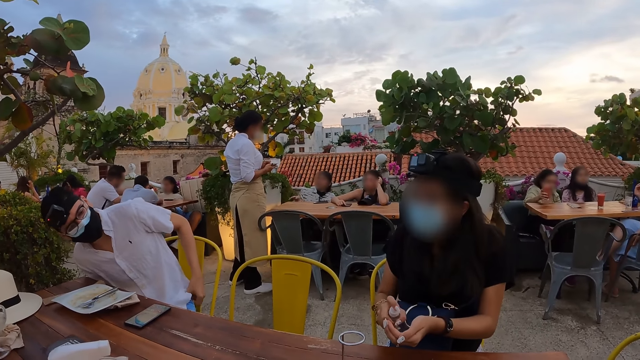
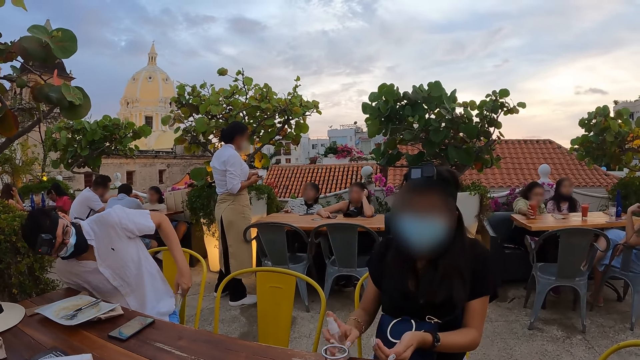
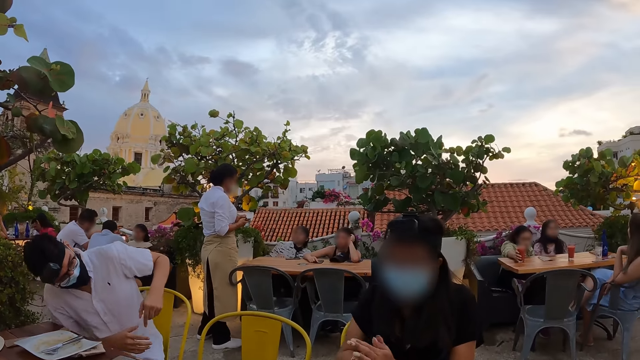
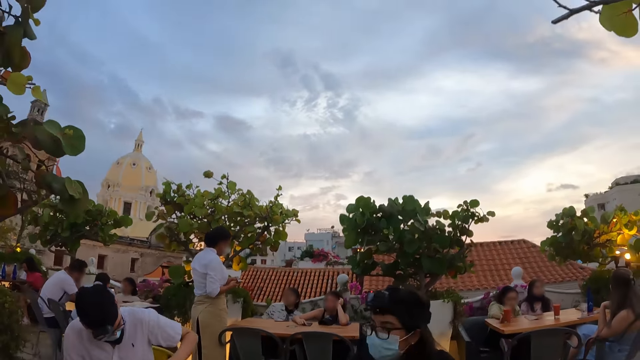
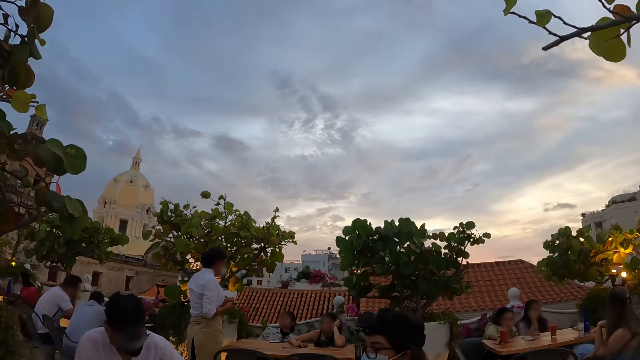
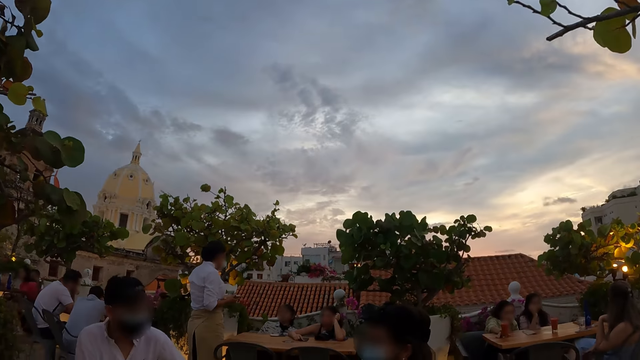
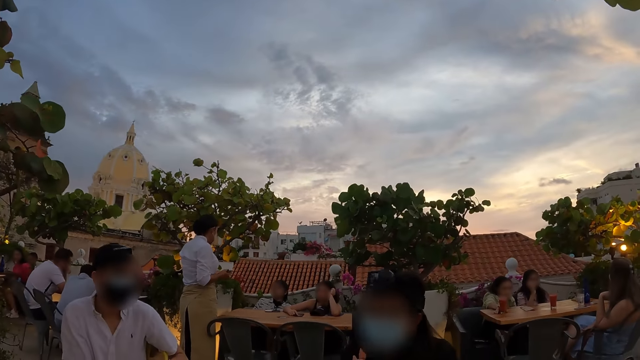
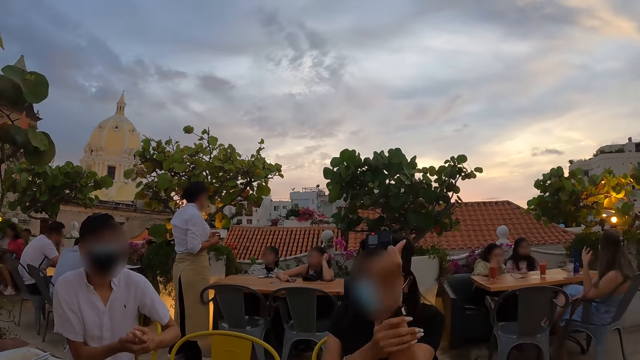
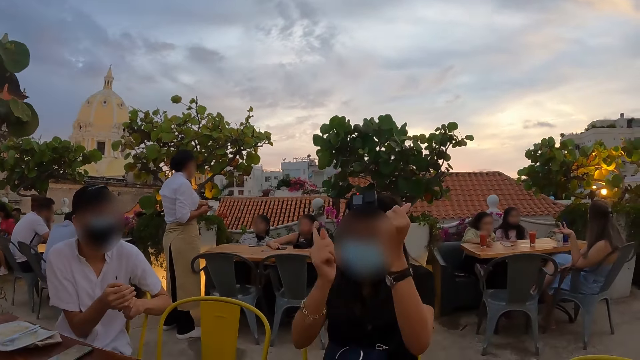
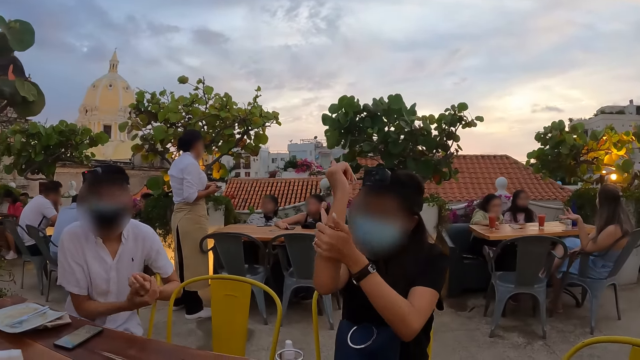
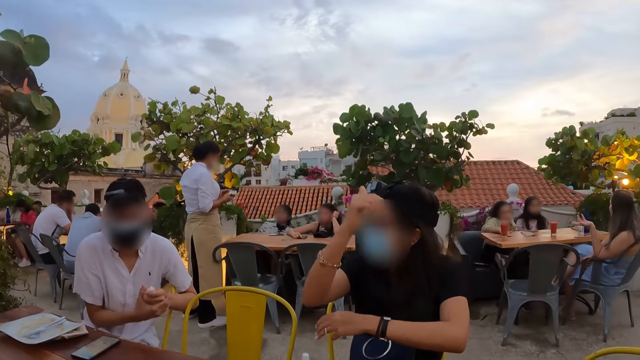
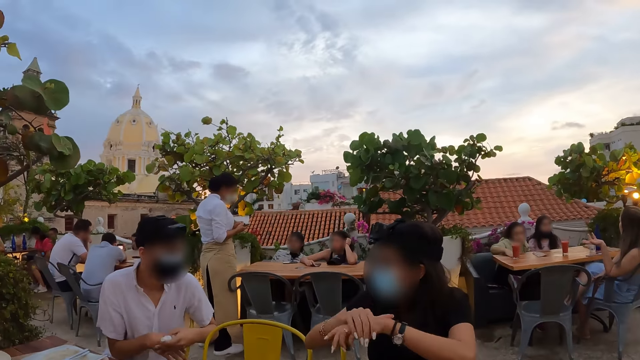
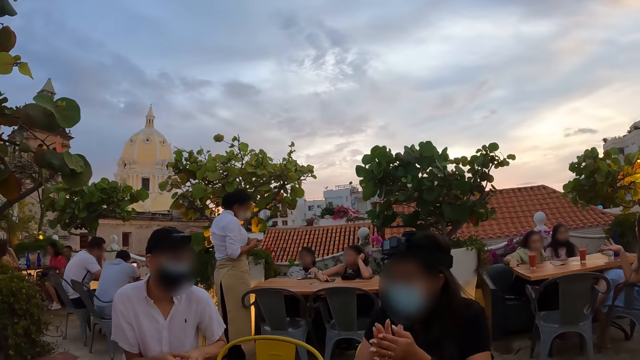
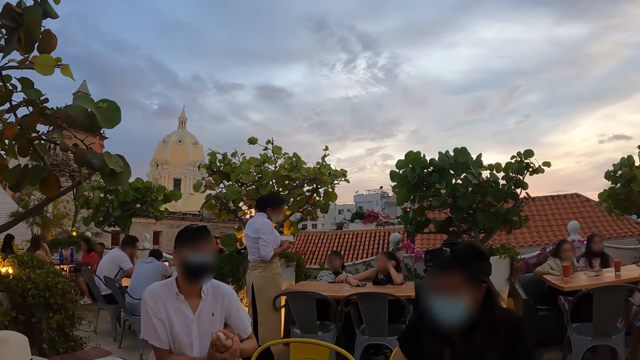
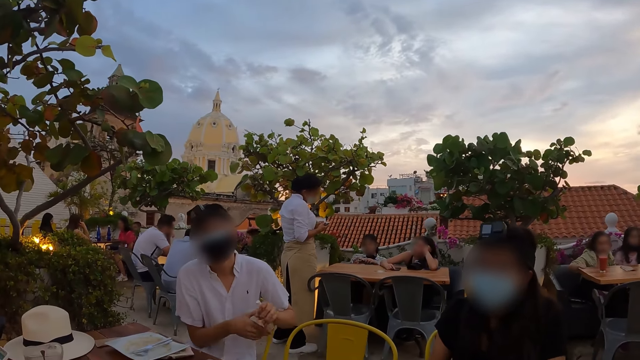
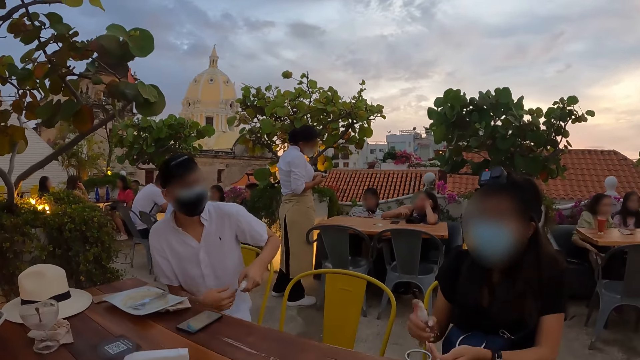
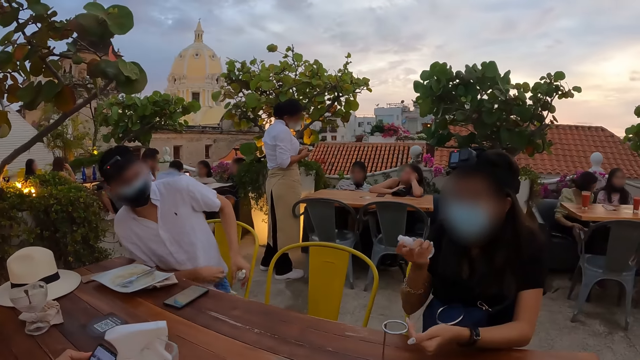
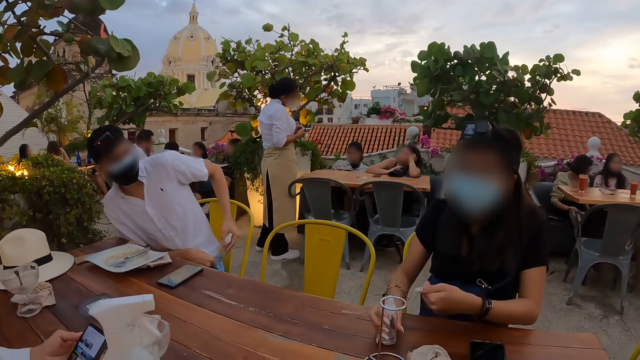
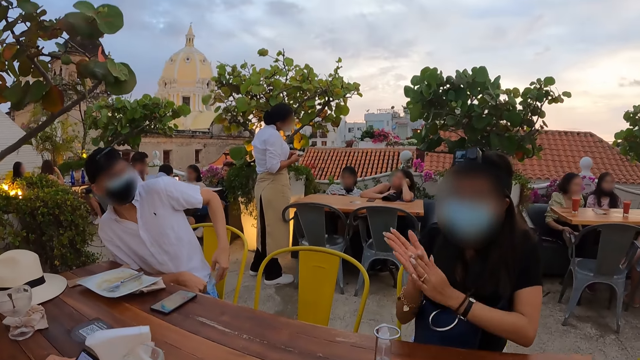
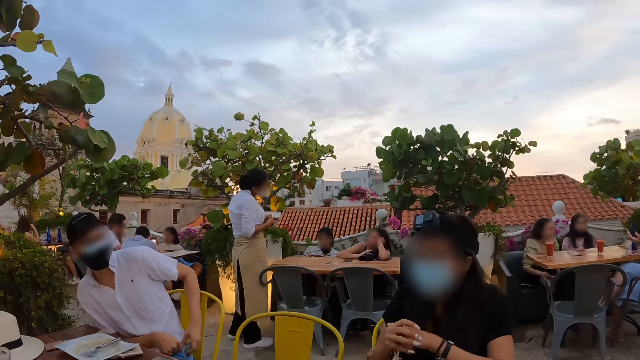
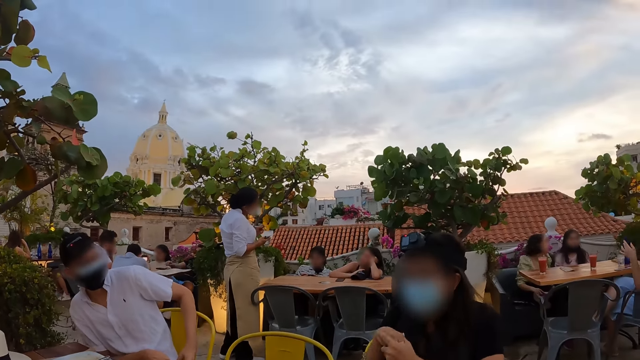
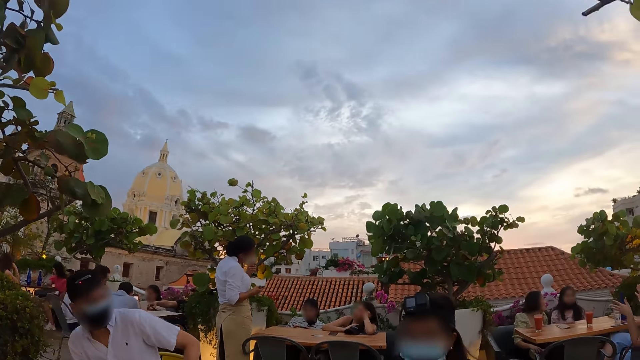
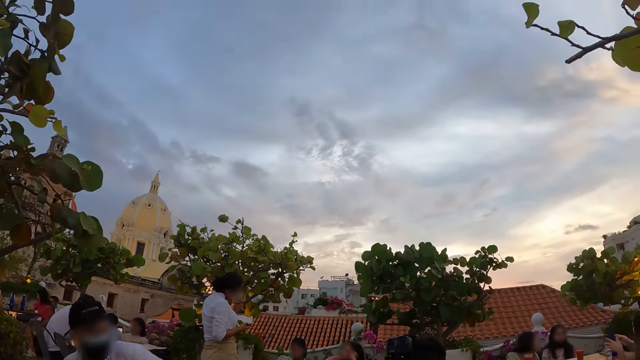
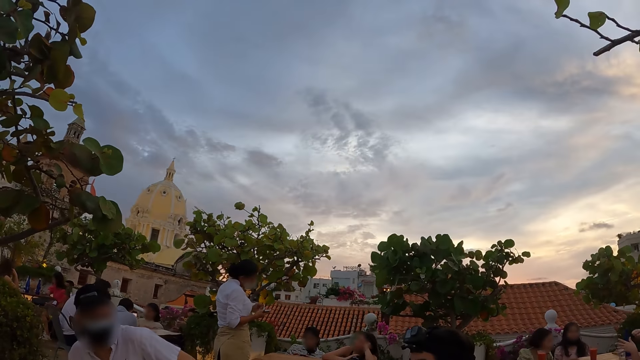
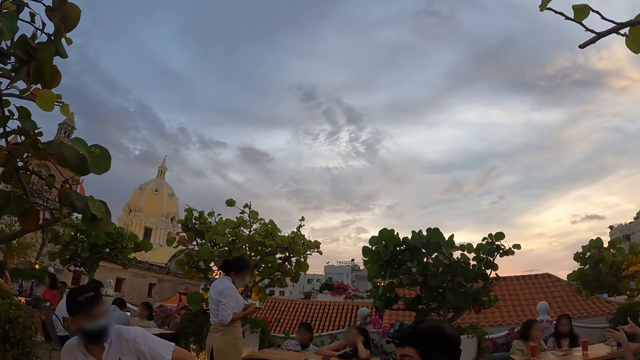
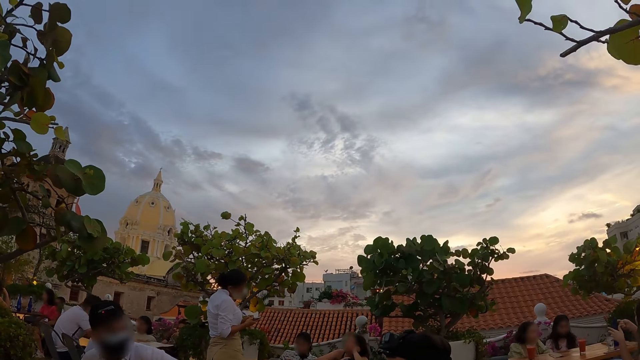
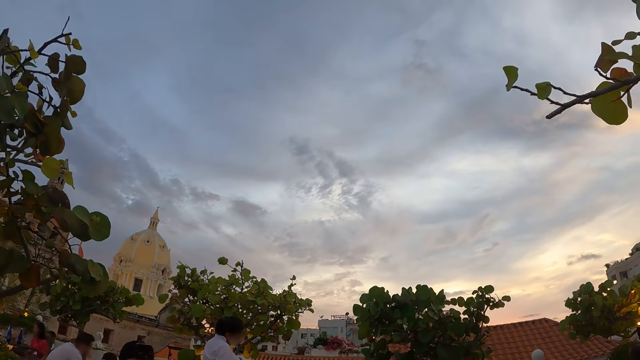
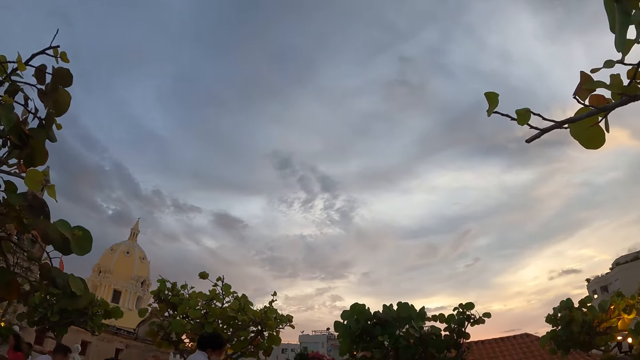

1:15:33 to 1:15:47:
A woman puts the sanitizer bottle on the table. A man picks up a hand sanitizer from his pocket with his left hand. The woman applies the sanitizer on the hands. She rubs her left elbow with her right palm. The man rubs his palms together. The woman rubs her right elbow with her left palm. The man applies the sanitizer on the hands. The woman drops the hand sanitizer in her right hand on the table. The man keeps the hand sanitizer in his left hand into his pocket. The woman applies the sanitizer on the hands and rubs her palms together. The camera wearer looks at the sky.

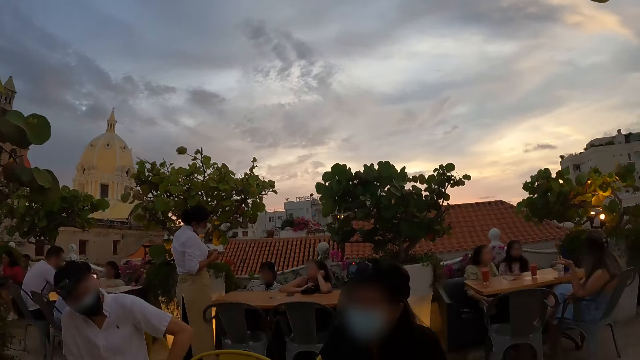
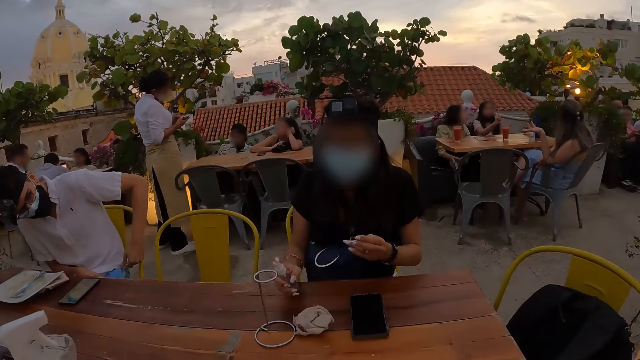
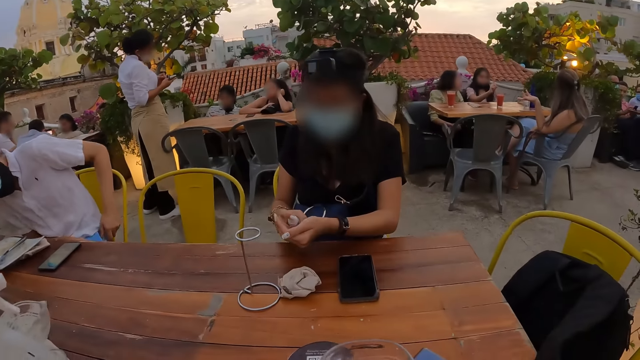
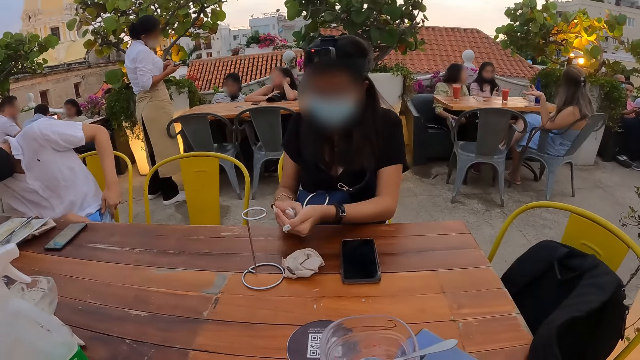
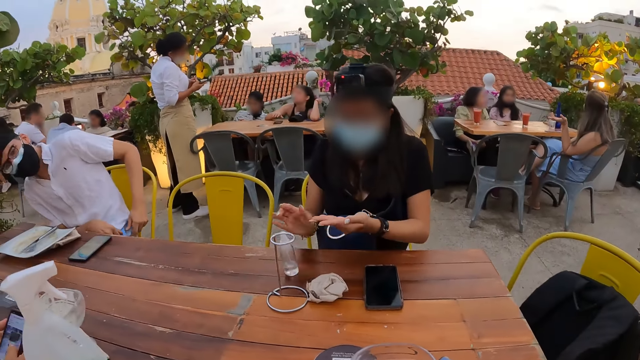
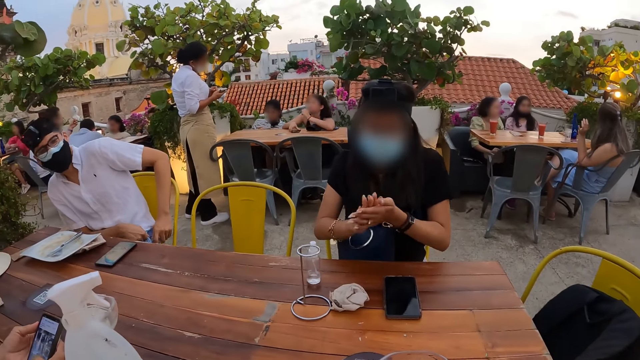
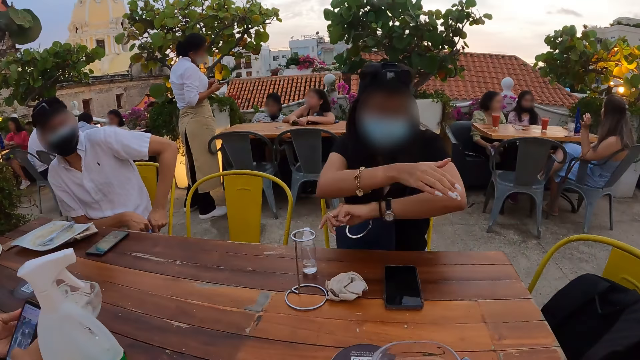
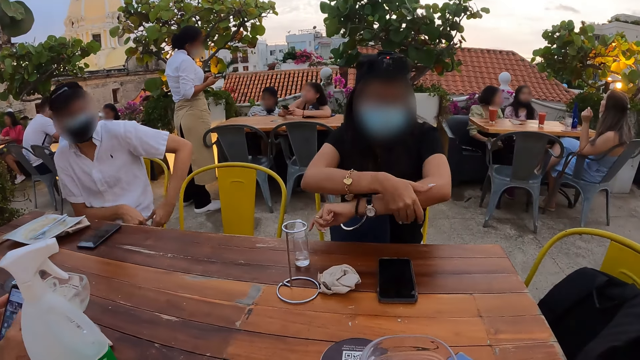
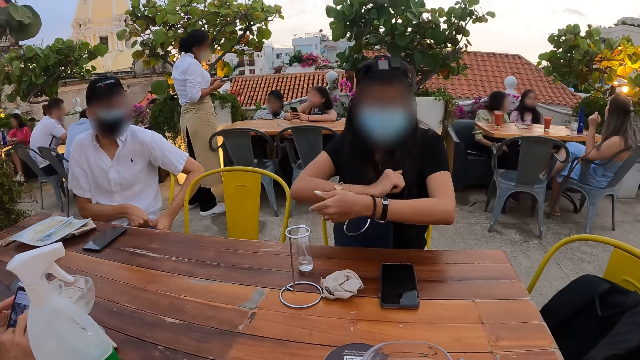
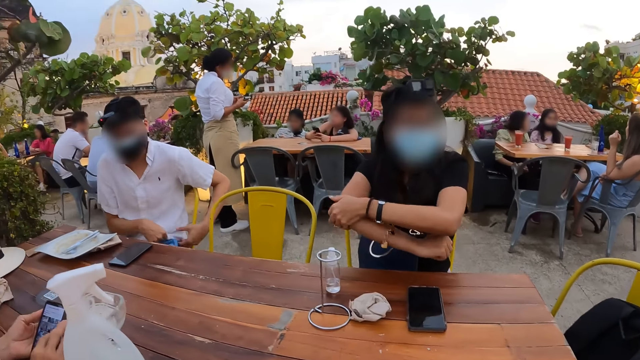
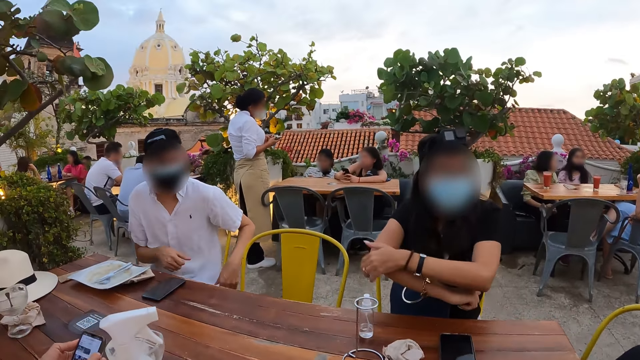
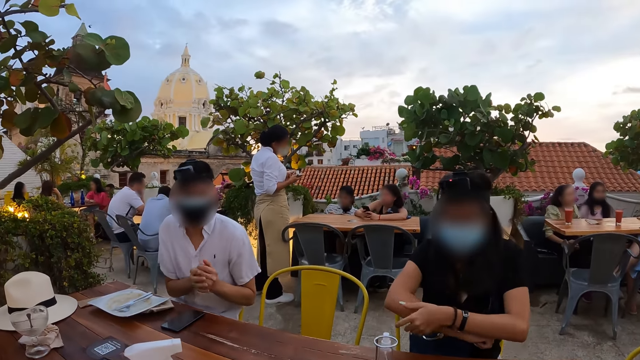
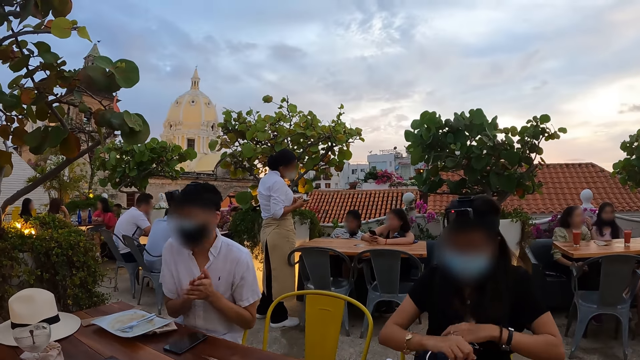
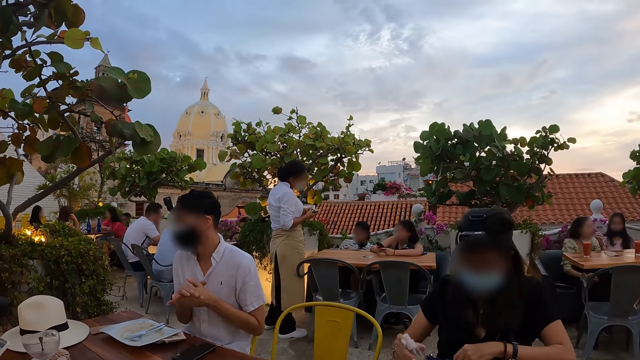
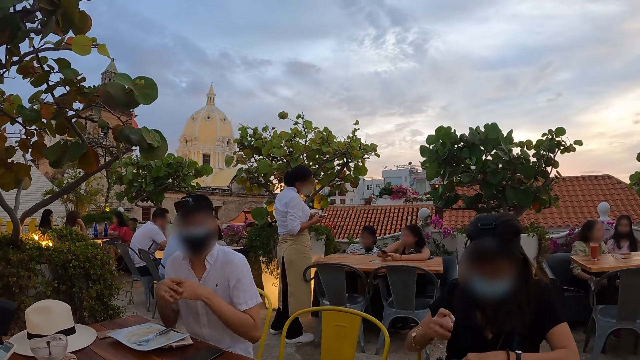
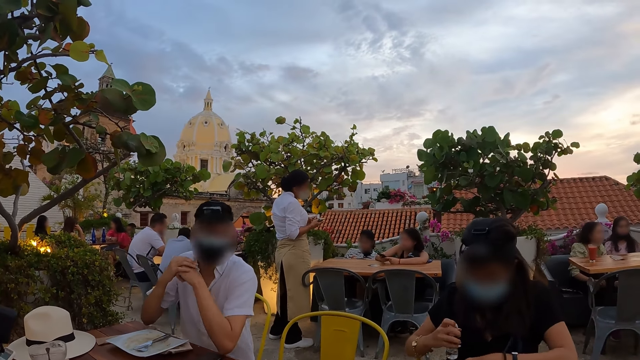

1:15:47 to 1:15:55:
The woman picks up the hand sanitizer on the table with her right hand. She applies the hand sanitizer in her right hand to her left hand. She drops the hand sanitizer in her right hand on the table. She rubs her palms together and applies the sanitizer on the hands. She rubs her left elbow with her right palm. She rubs her right elbow with her left palm. A man rubs his palms together and applies the sanitizer on the hands. The woman picks up the hand sanitizer on the table with her right hand.
